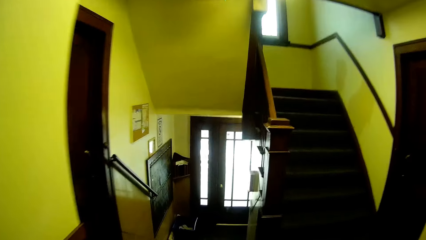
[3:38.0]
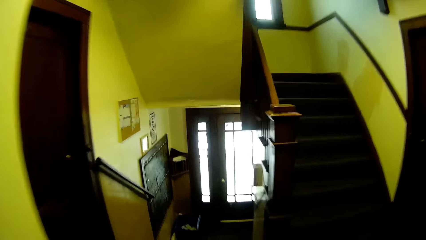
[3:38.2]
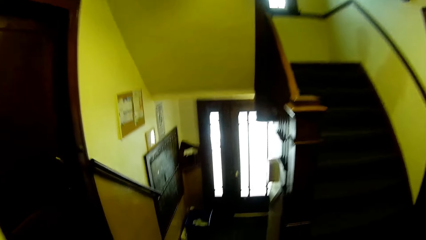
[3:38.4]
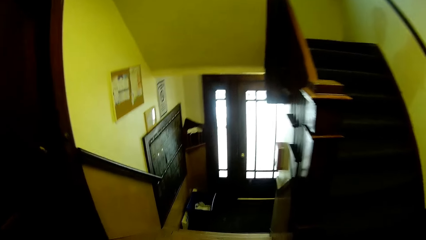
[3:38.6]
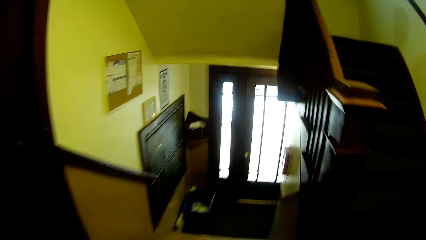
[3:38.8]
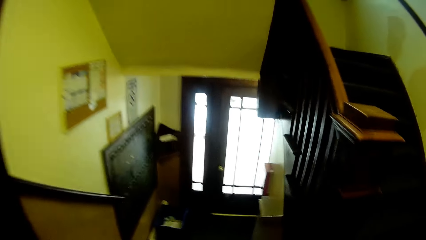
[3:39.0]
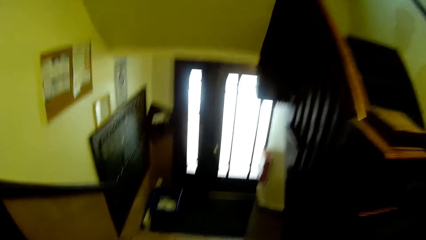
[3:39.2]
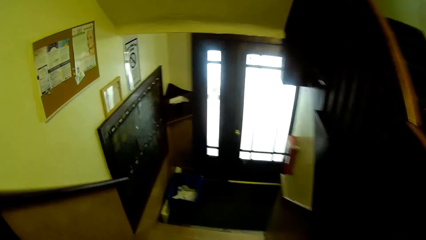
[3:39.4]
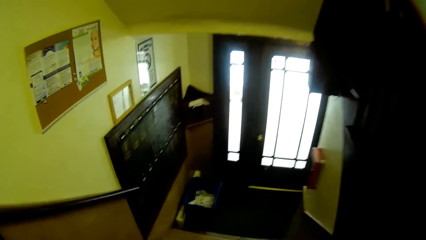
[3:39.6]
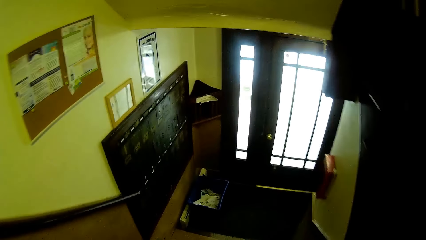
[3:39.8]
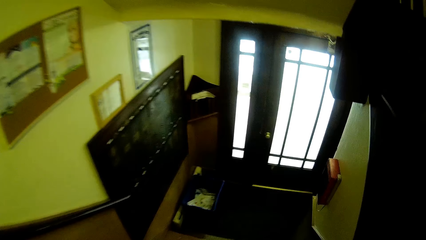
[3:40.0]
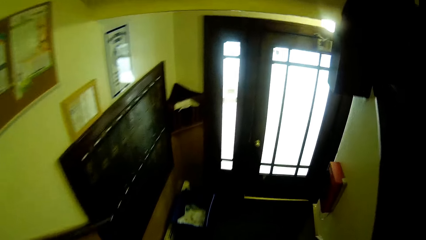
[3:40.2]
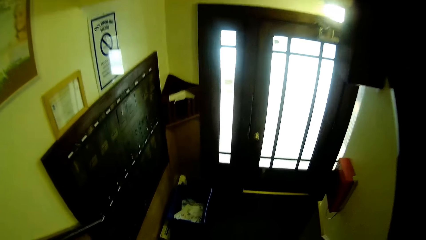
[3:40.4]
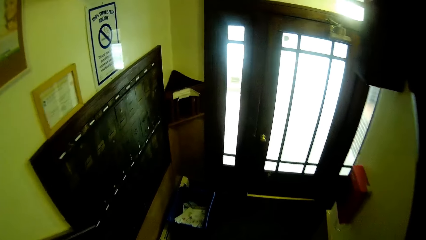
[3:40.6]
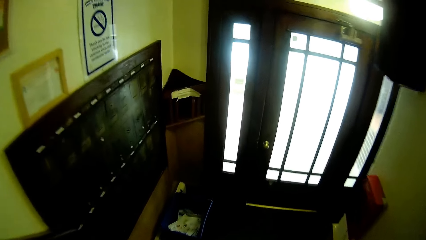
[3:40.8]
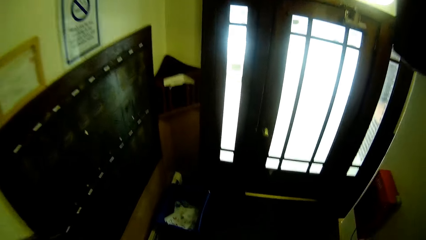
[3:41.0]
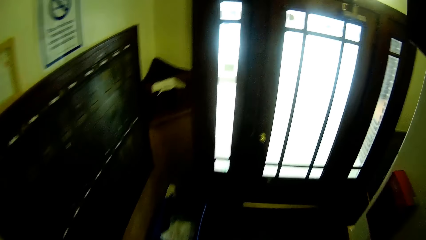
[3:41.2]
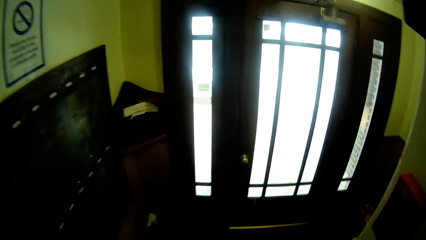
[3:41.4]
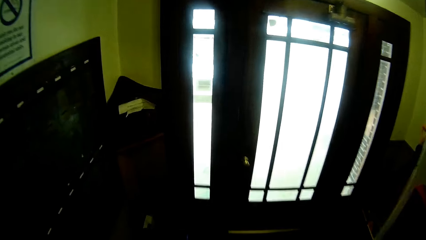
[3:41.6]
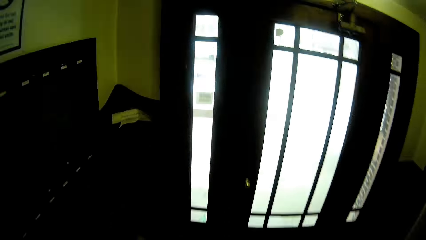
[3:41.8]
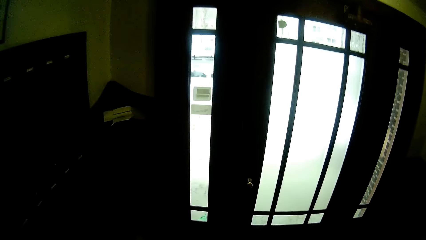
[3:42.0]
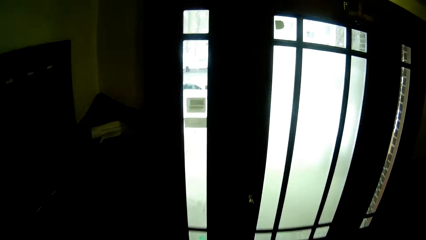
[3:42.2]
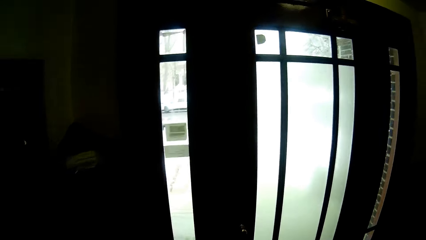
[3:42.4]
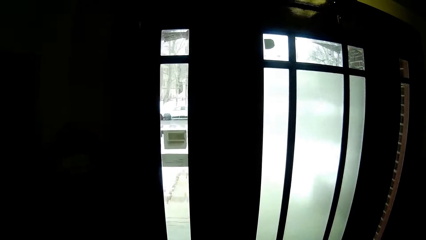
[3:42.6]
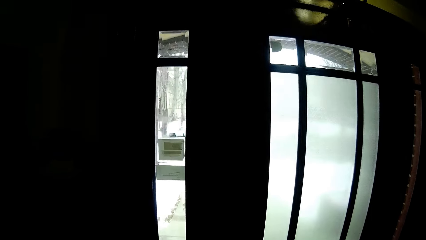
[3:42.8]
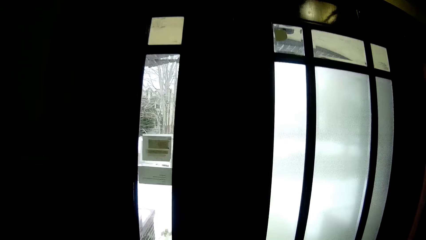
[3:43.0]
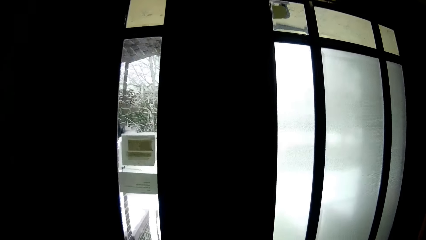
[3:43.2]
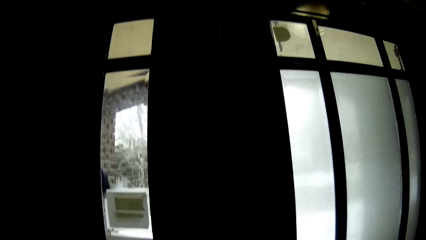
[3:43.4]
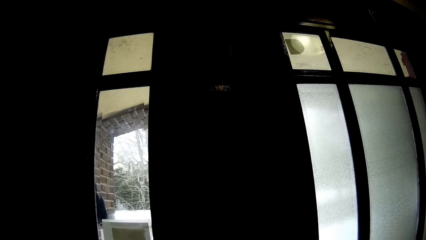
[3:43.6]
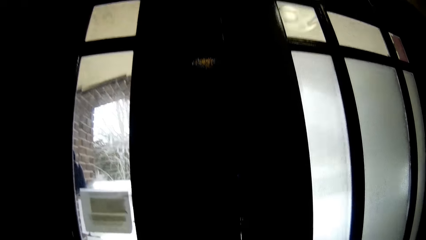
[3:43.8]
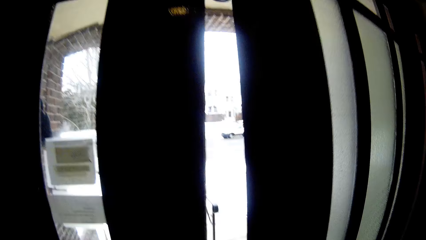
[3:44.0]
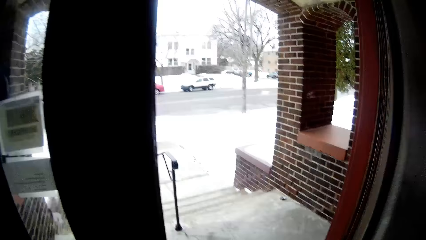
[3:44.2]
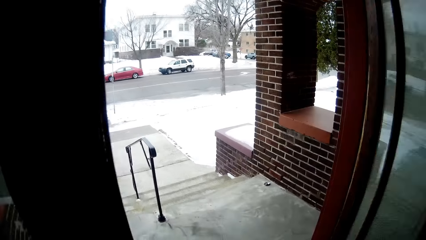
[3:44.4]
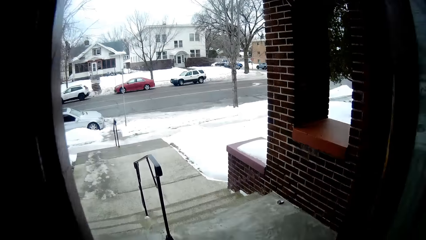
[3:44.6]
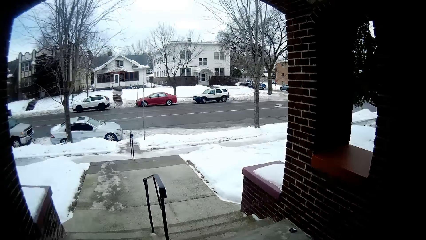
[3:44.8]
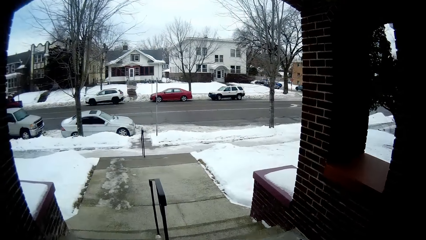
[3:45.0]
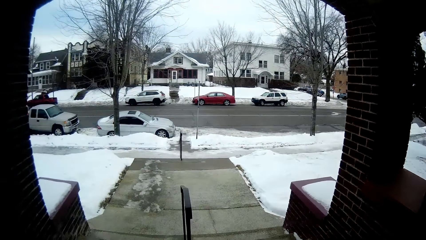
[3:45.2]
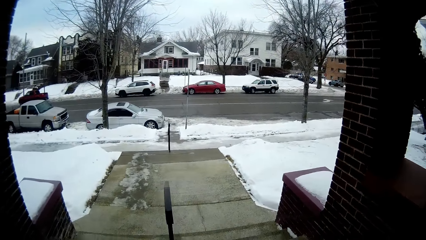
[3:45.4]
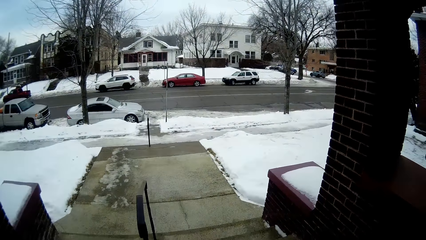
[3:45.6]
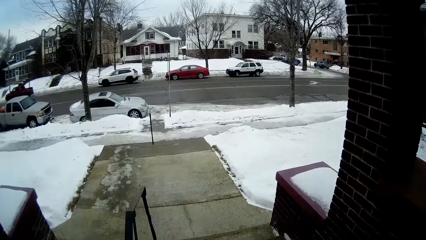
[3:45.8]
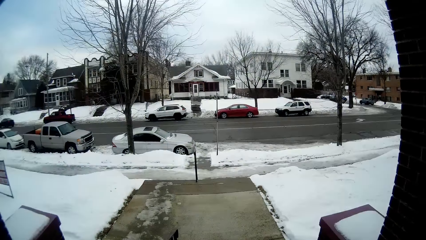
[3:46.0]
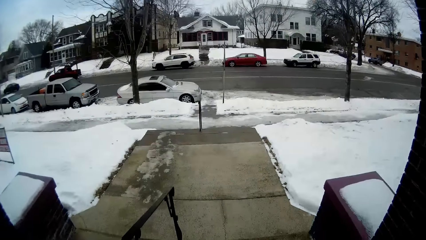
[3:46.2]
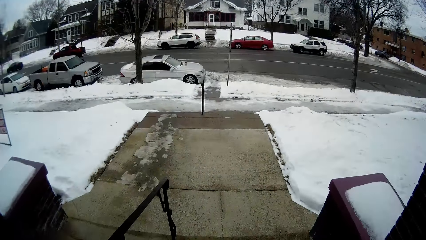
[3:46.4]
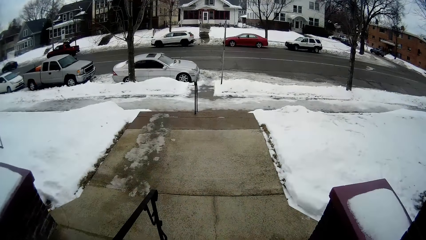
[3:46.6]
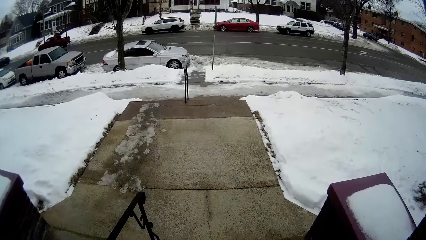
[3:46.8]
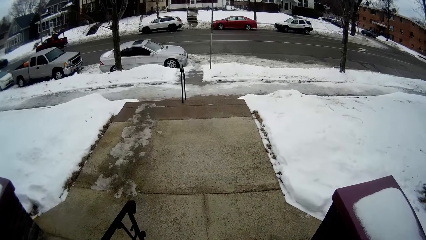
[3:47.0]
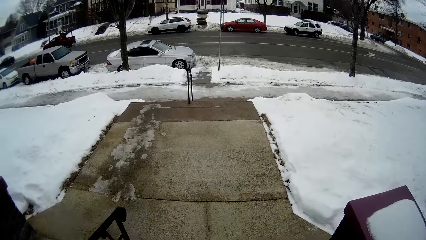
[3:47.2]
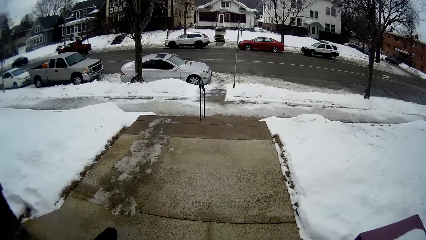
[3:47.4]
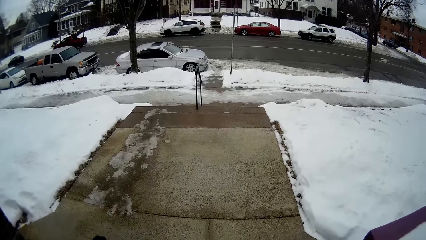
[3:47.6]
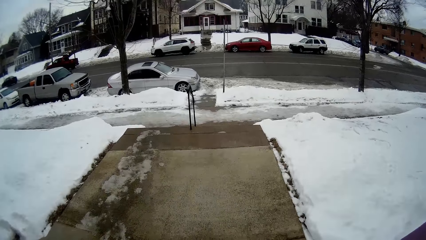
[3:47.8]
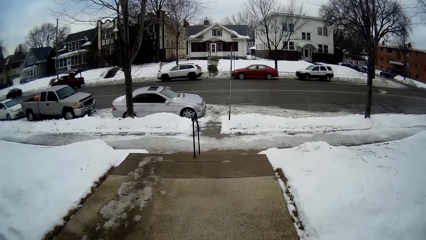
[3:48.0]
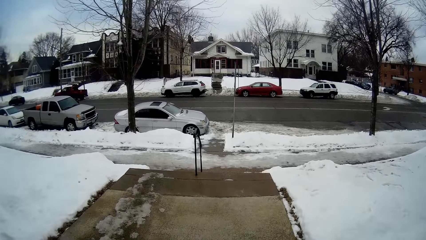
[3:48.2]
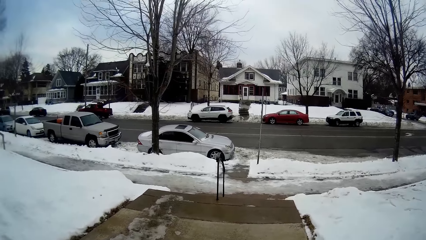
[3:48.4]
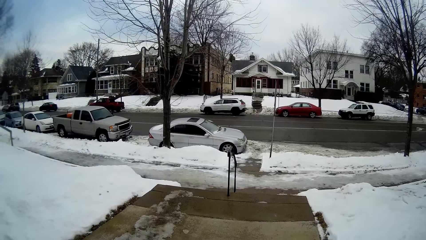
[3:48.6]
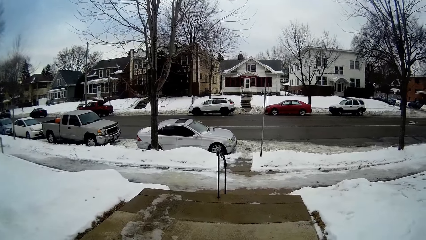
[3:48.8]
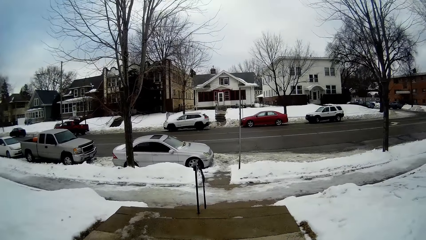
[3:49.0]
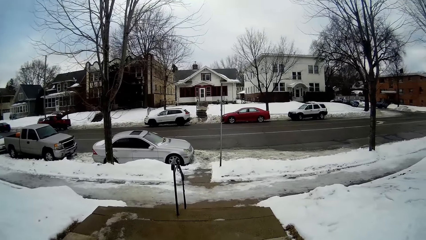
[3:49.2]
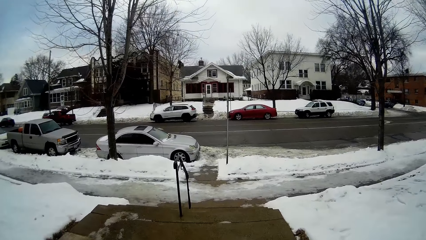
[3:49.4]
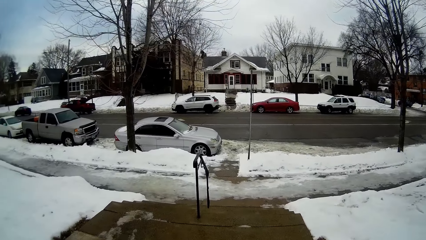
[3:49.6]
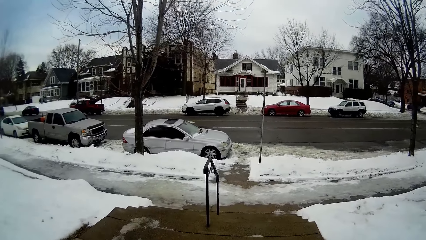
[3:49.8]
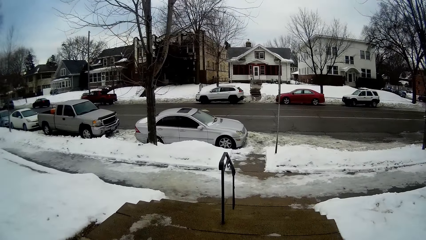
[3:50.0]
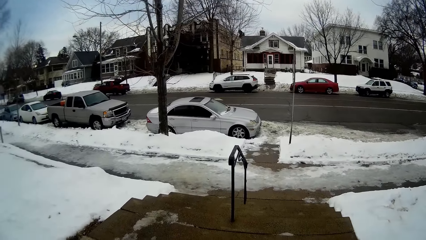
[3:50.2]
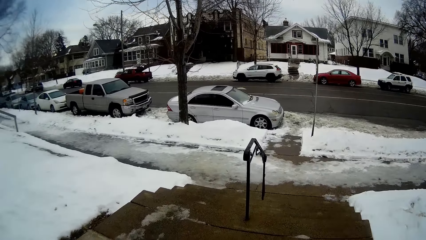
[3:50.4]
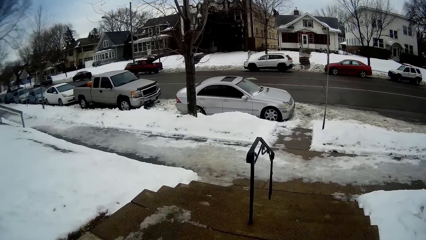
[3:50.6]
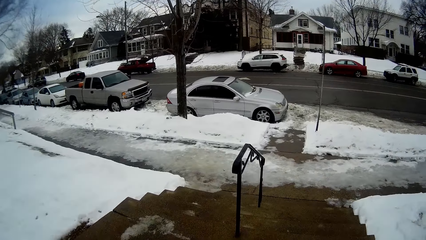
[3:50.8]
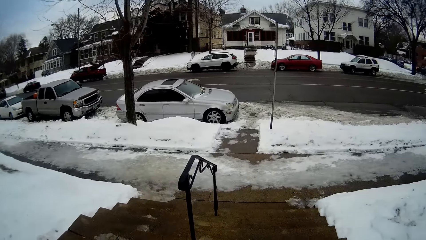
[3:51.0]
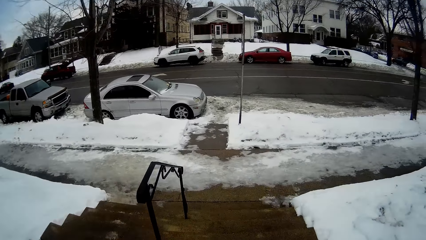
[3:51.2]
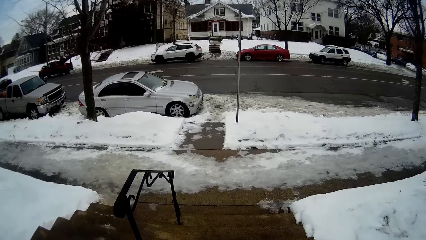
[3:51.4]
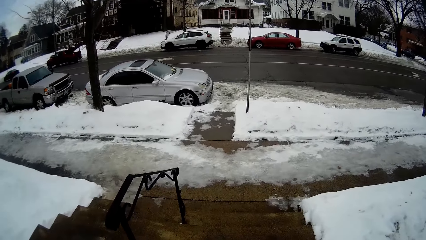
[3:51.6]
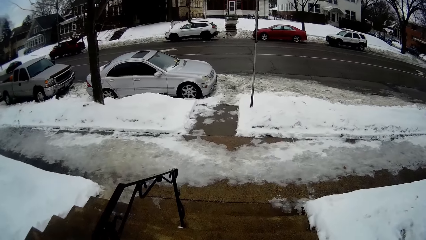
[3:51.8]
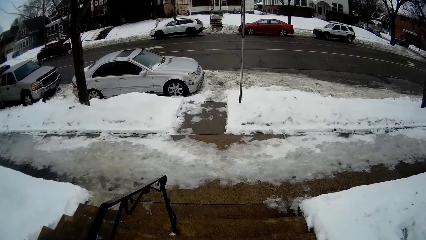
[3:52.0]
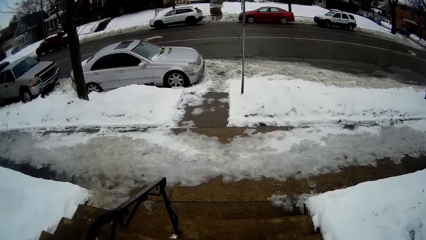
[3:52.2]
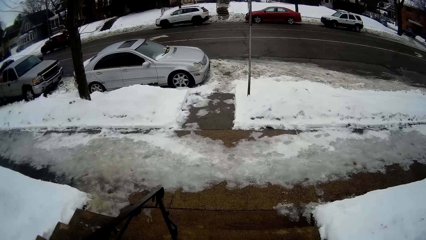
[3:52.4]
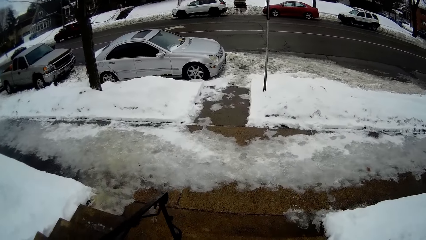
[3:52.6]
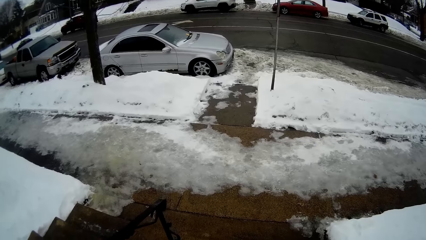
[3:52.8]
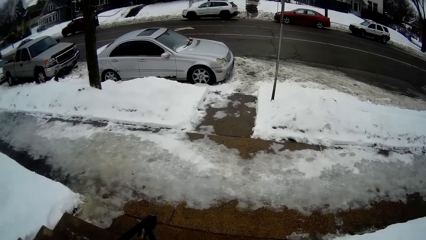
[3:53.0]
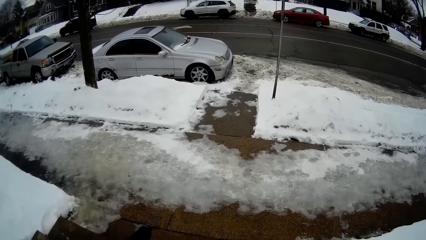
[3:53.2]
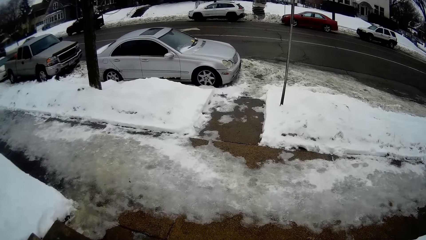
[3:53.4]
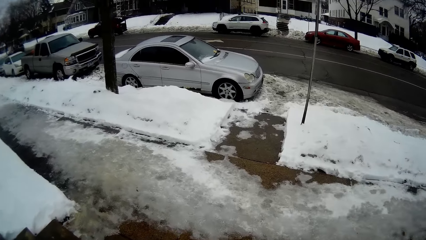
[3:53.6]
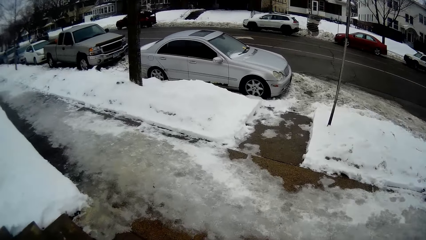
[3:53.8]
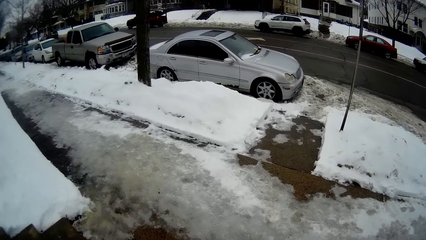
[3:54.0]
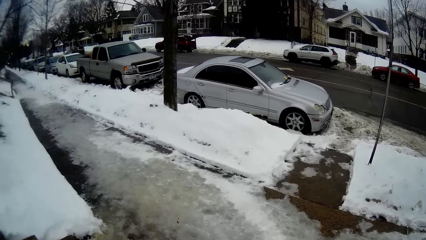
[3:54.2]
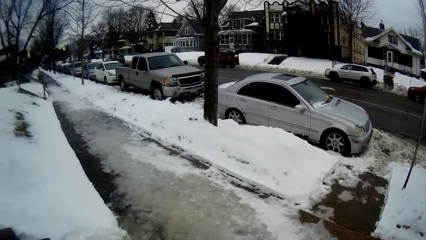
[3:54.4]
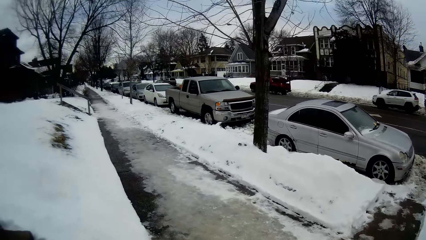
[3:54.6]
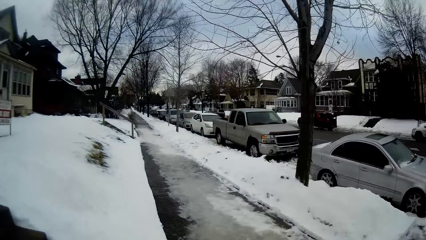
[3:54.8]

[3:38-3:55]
The camera wearer walks downstairs. They open a door. They walk out of the building. They walk downstairs towards the pavement.
